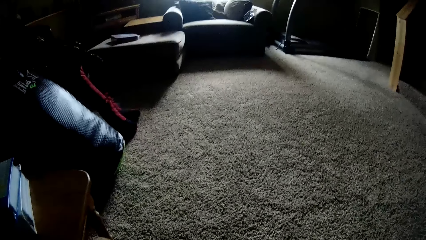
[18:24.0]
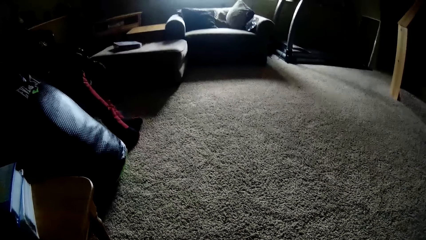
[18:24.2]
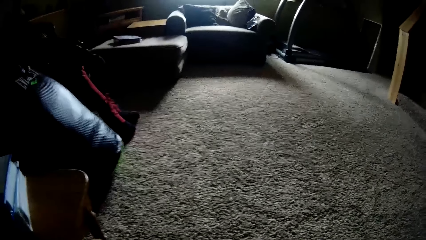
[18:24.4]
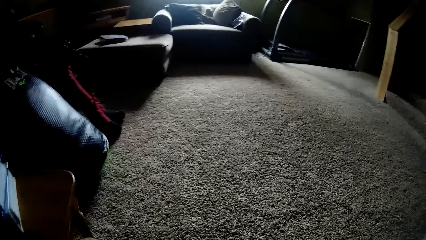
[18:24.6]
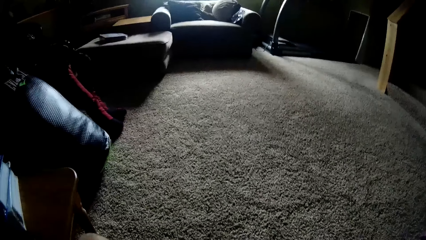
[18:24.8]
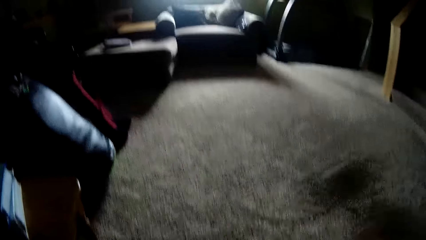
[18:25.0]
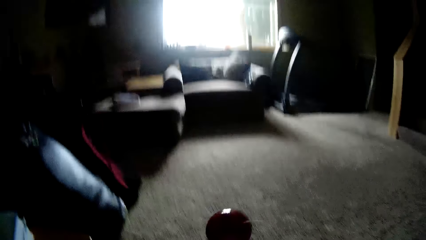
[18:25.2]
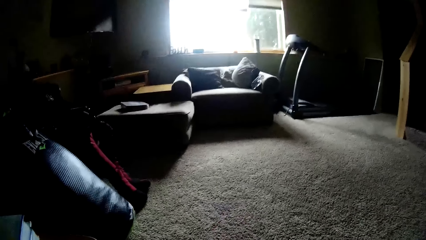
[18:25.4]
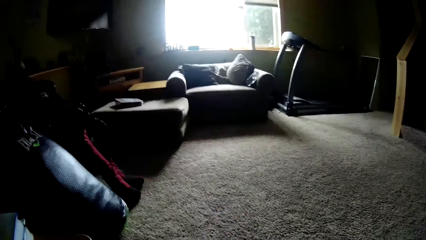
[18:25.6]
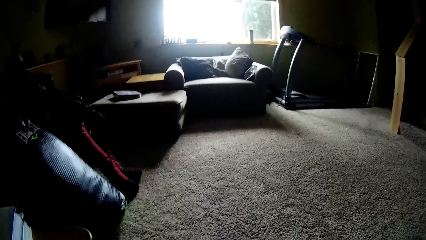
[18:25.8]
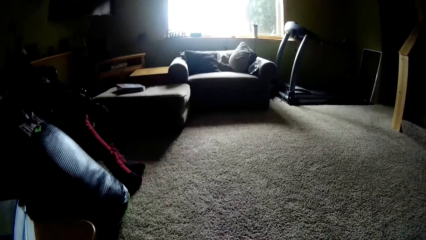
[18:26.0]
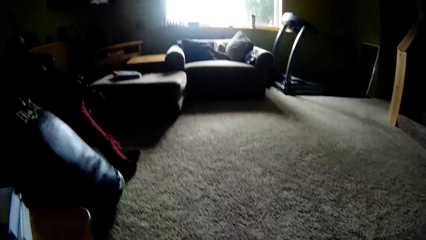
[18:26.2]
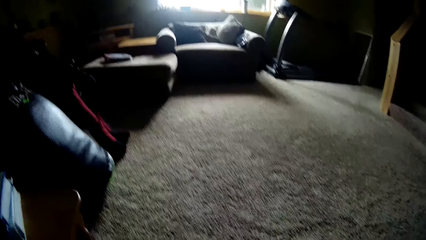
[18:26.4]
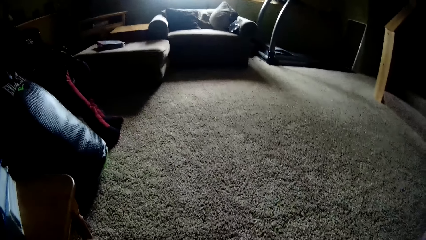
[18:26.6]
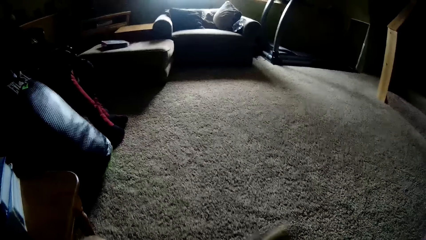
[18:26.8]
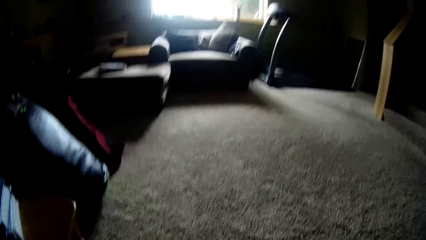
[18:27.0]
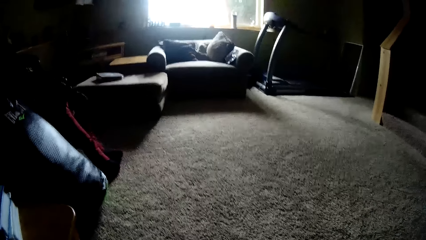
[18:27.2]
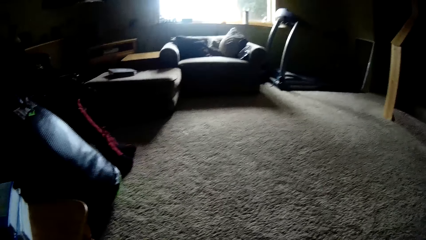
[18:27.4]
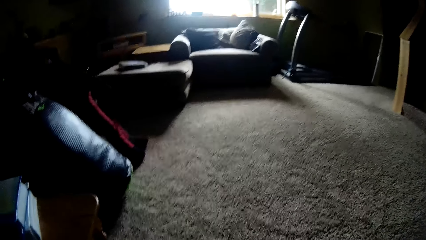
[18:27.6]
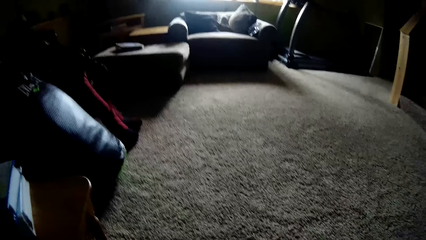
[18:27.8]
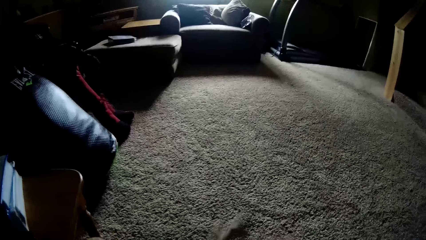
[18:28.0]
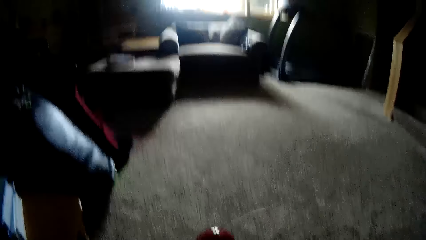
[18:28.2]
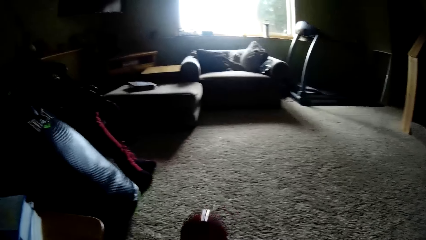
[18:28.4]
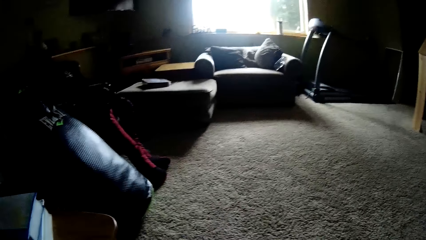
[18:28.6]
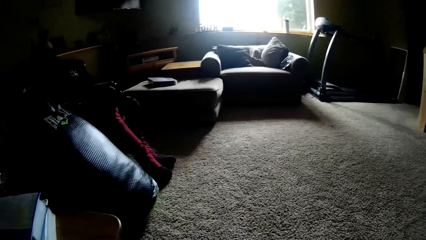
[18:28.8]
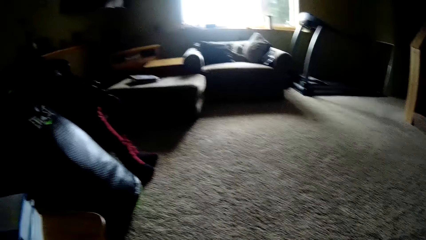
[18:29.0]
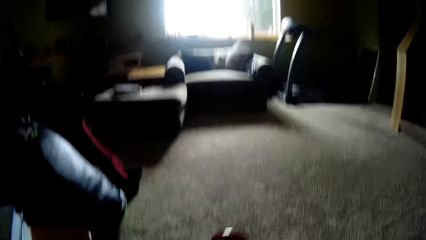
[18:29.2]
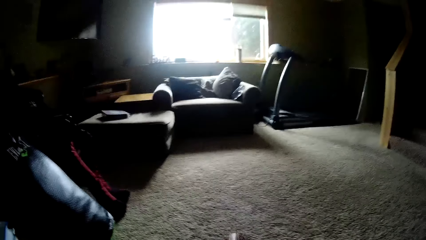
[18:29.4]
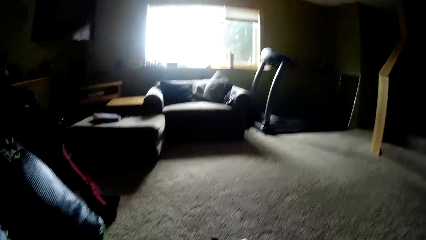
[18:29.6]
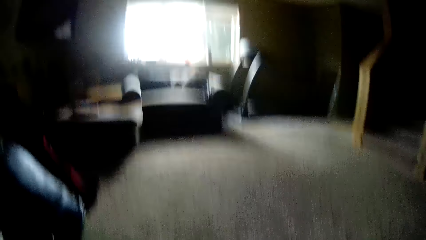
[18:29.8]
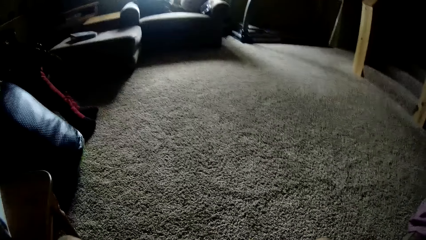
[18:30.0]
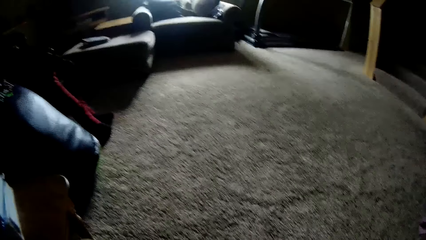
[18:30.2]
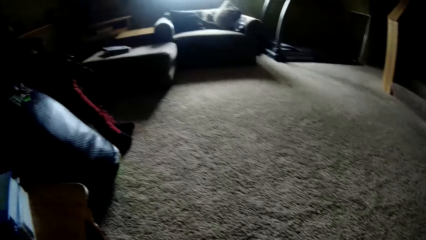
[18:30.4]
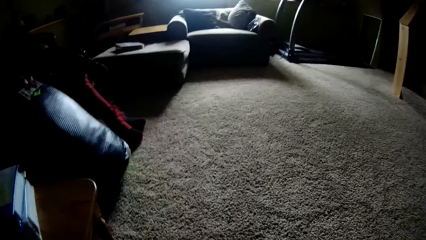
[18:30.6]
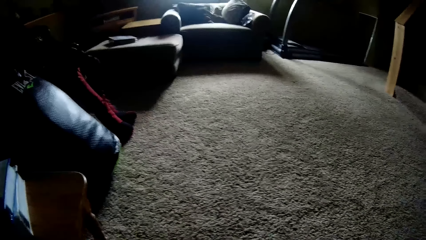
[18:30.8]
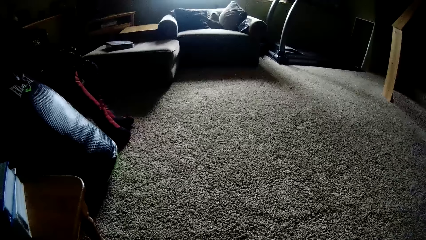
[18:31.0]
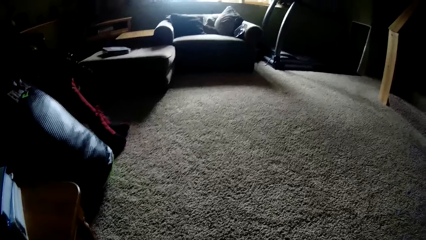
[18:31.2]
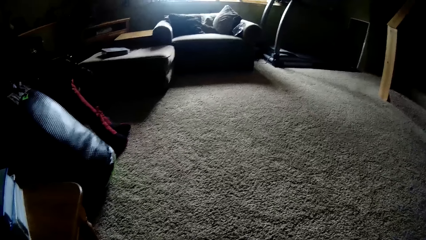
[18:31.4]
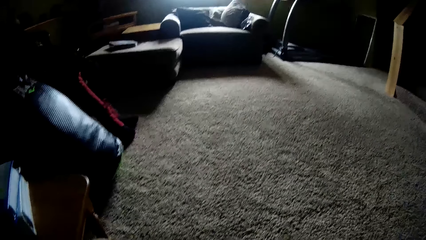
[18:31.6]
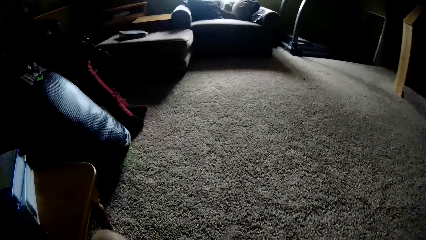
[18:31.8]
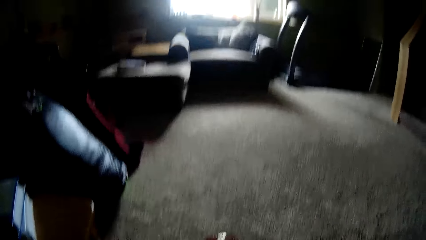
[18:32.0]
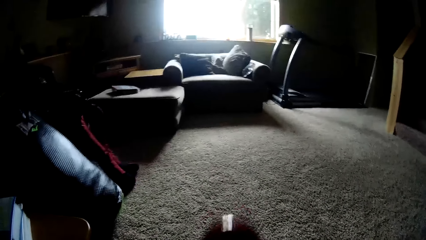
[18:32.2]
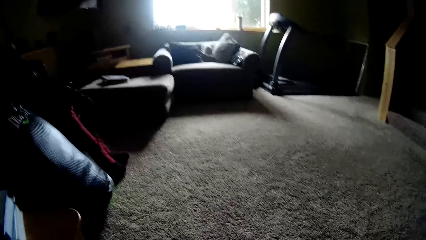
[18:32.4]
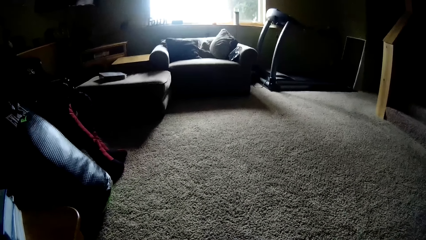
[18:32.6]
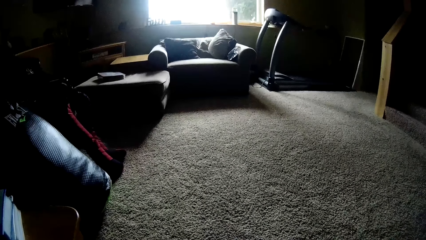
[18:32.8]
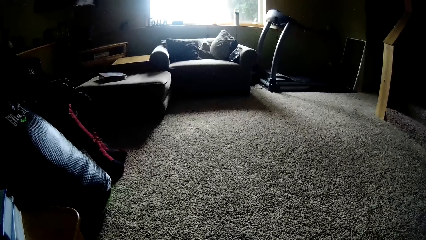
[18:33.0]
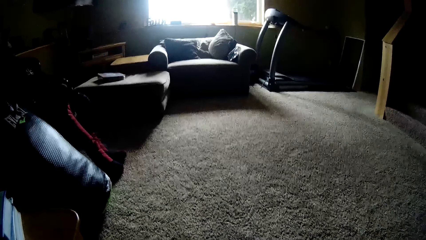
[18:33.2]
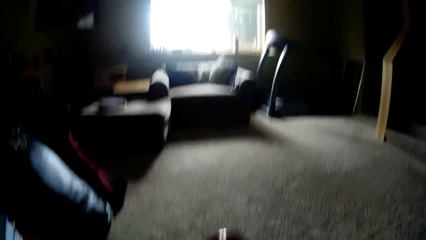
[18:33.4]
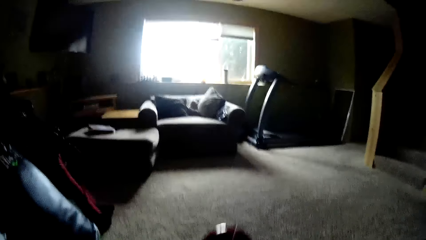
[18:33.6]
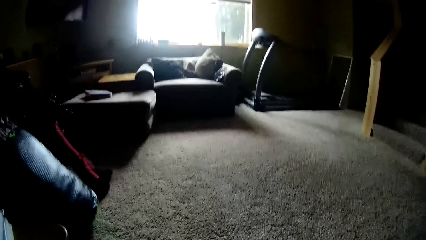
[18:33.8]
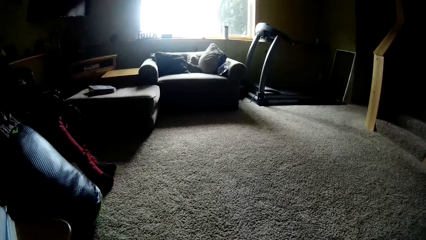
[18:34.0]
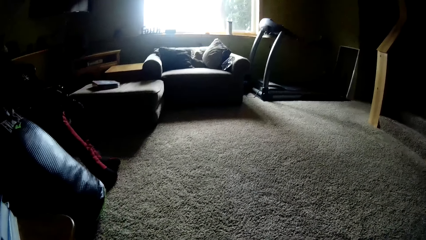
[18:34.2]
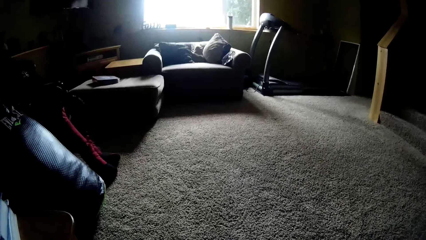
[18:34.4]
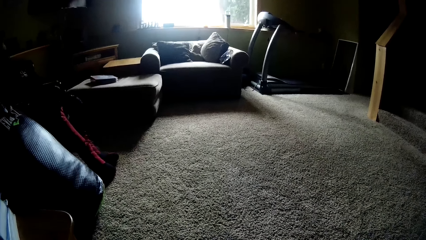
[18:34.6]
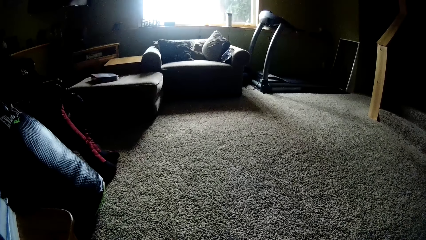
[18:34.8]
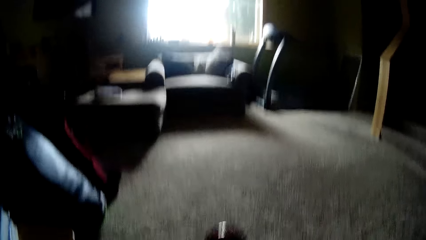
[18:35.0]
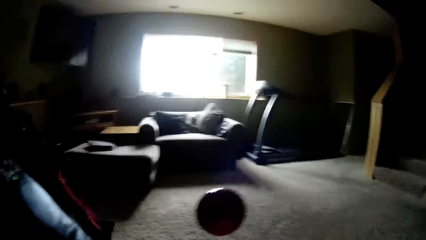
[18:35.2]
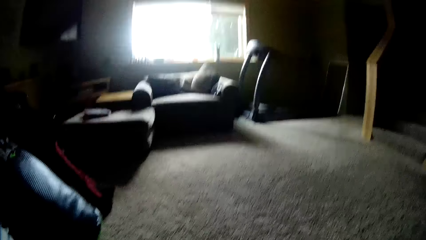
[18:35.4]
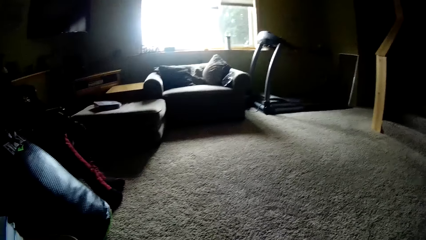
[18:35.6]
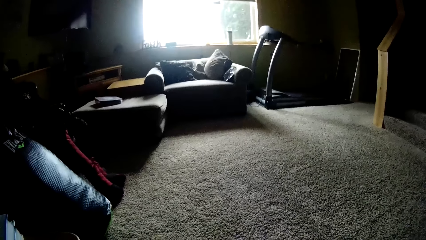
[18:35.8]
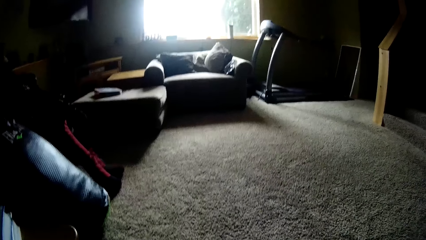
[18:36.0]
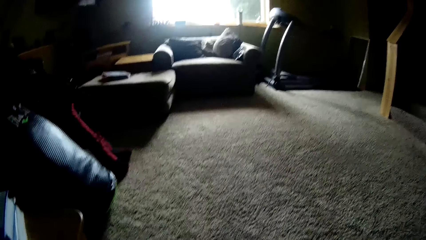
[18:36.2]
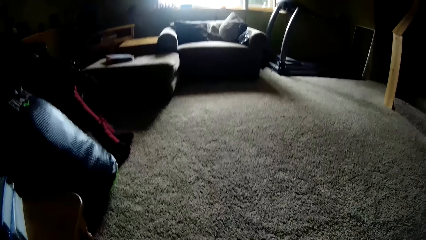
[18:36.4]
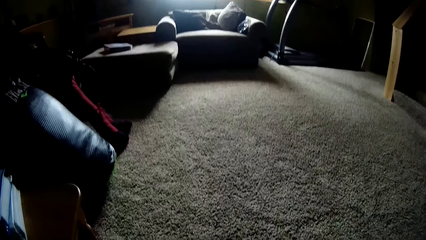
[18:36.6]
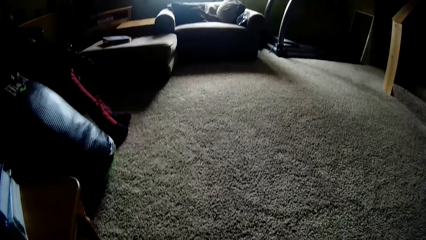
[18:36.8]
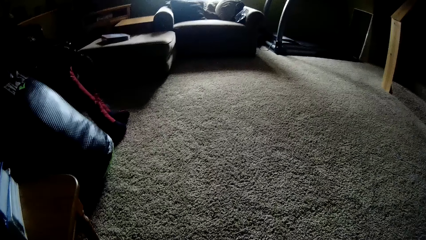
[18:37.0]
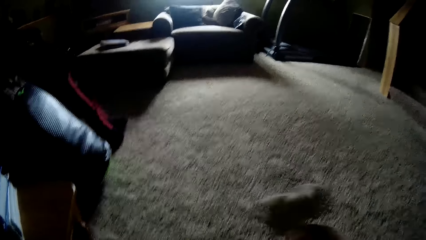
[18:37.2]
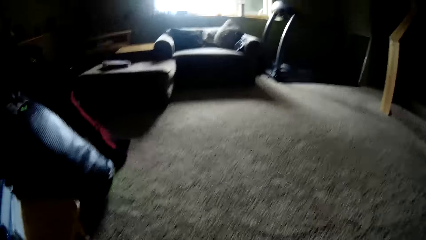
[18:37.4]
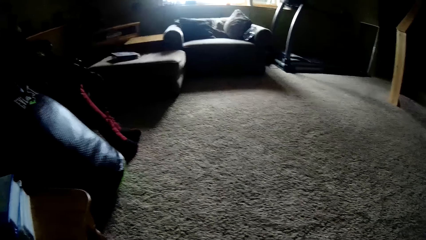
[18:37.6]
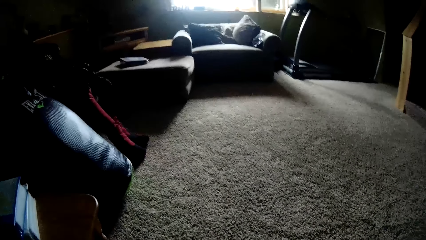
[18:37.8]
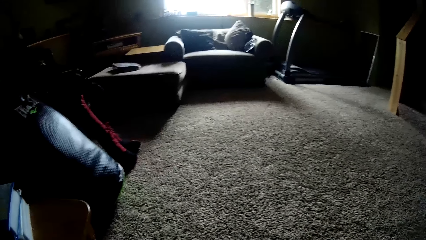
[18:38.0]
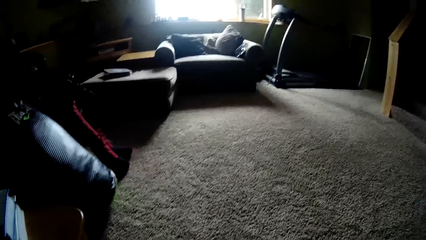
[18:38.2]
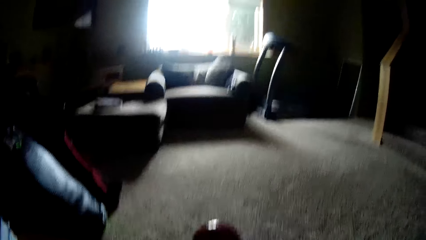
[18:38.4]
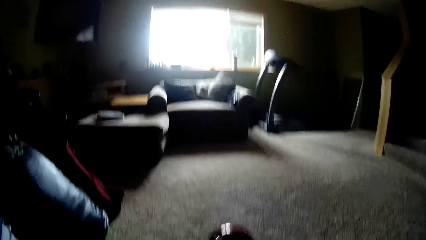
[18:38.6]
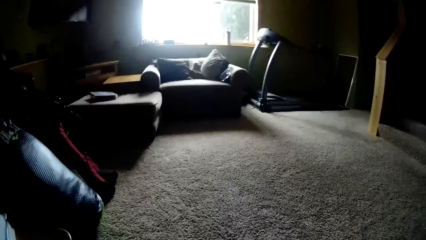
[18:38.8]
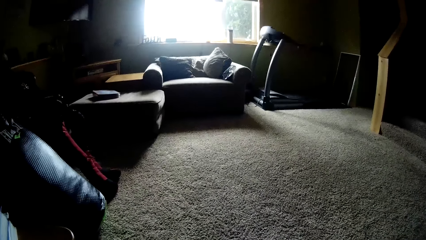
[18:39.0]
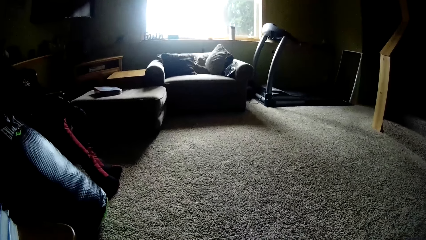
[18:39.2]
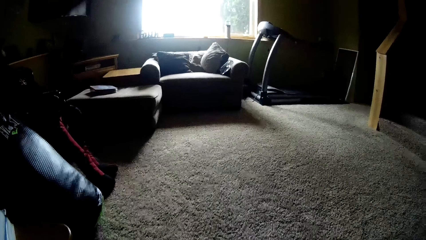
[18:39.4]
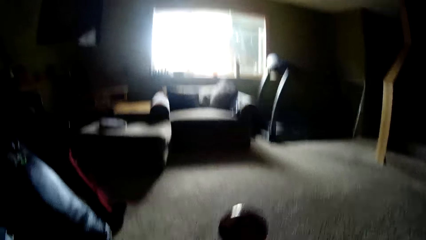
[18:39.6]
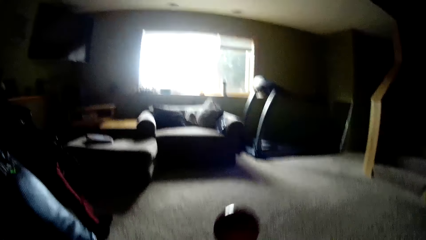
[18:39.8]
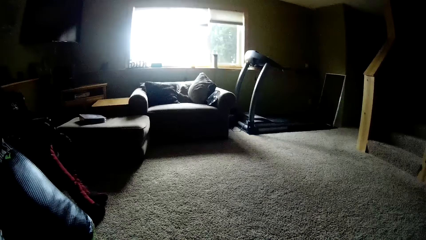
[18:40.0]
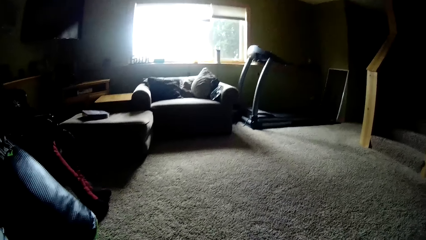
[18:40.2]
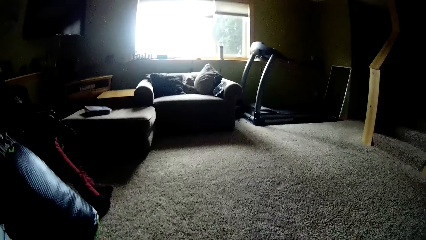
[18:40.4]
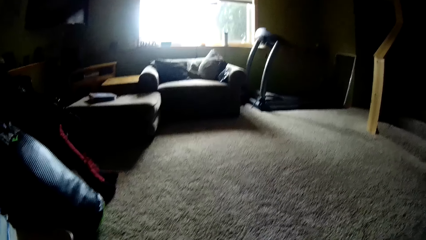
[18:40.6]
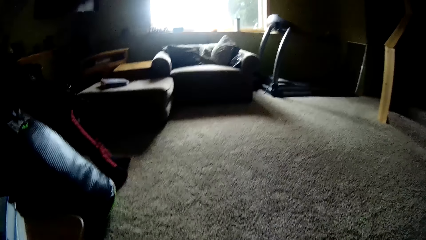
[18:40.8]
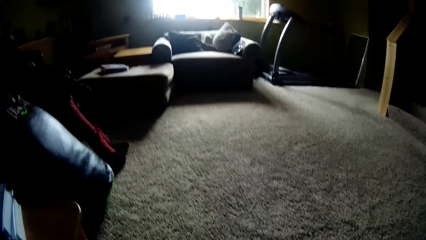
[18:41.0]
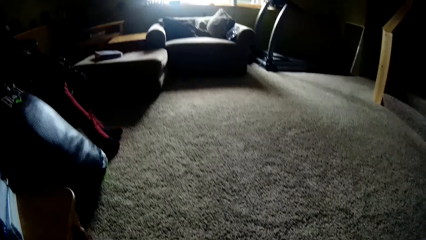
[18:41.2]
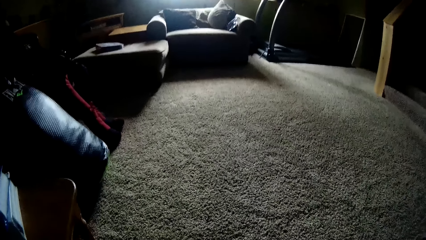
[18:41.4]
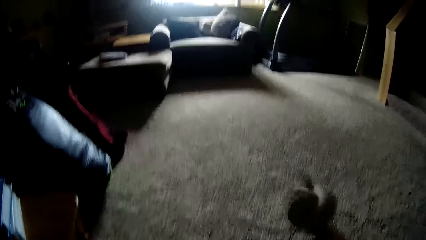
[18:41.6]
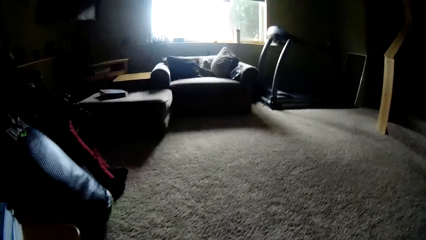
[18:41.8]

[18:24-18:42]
The camera wearer tosses the ball with the wooden tool with the right hand. They toss it repeatedly.
